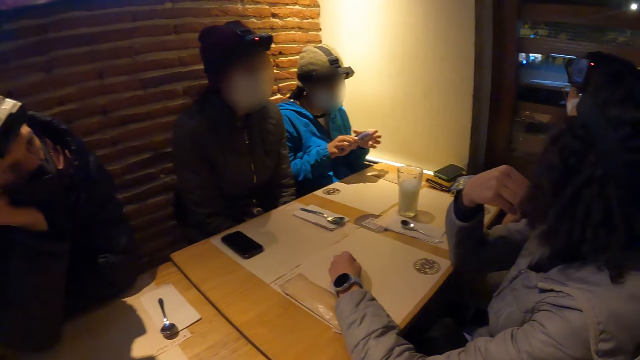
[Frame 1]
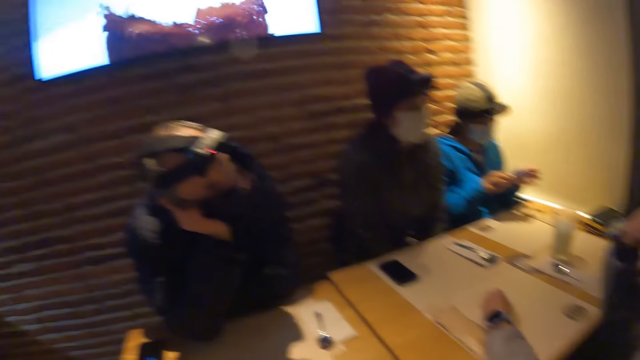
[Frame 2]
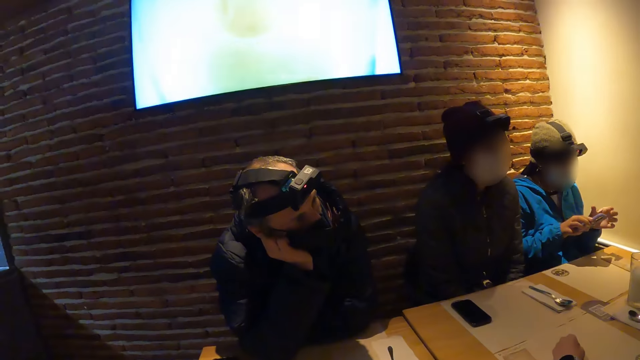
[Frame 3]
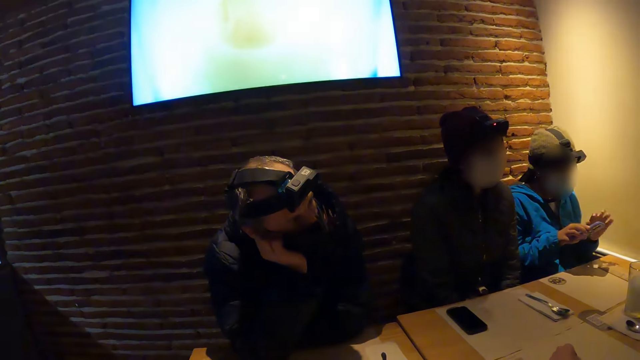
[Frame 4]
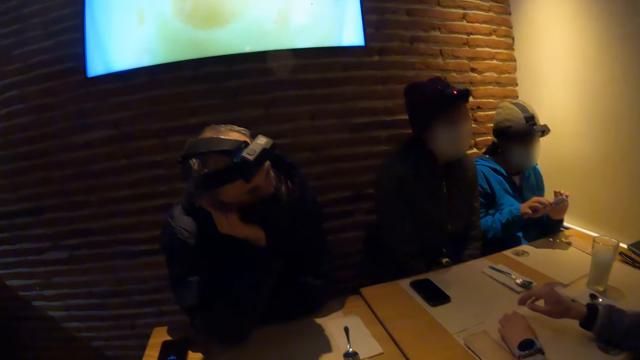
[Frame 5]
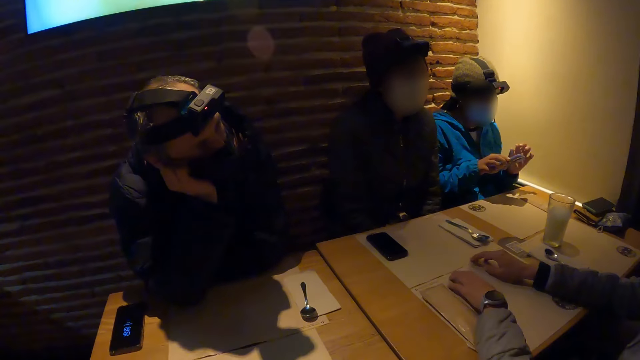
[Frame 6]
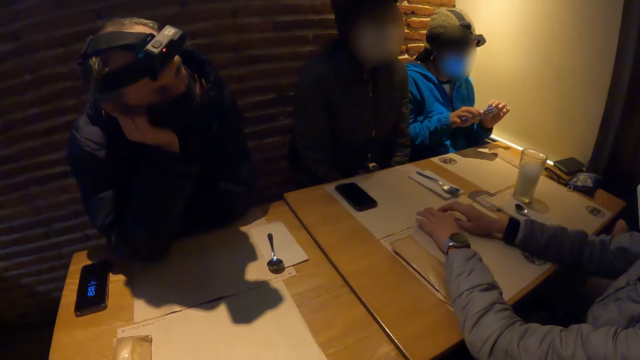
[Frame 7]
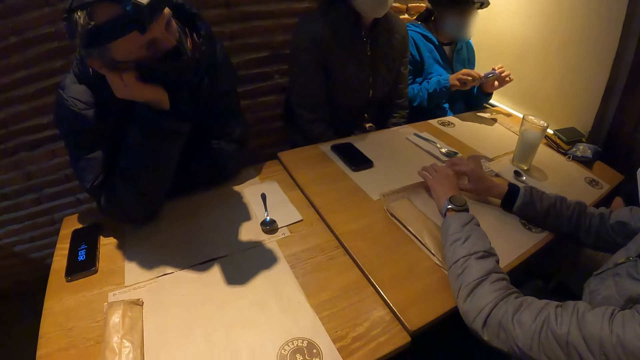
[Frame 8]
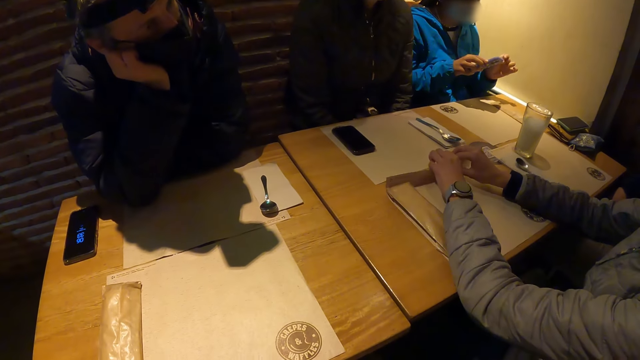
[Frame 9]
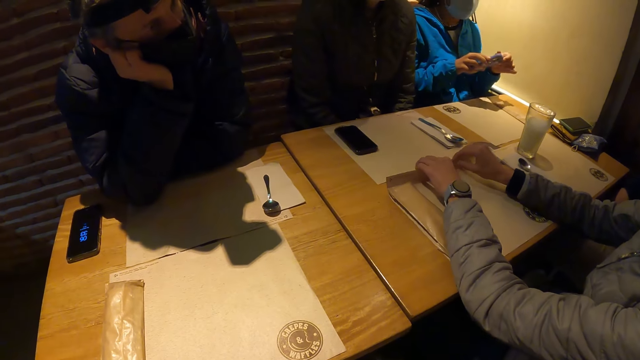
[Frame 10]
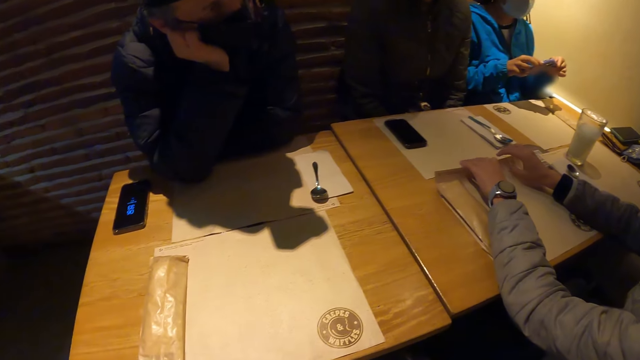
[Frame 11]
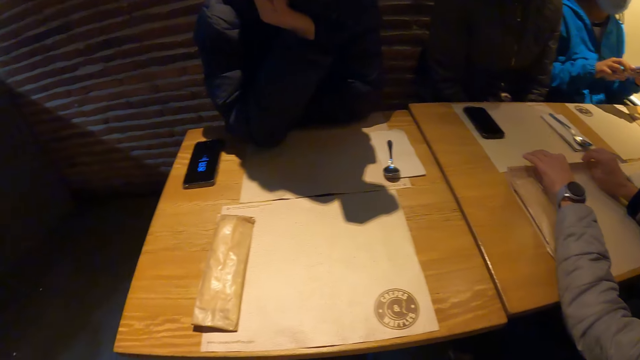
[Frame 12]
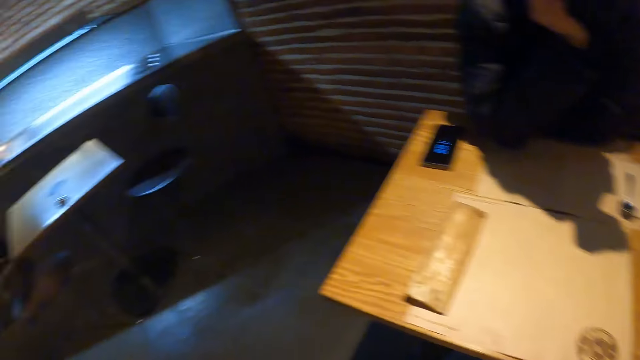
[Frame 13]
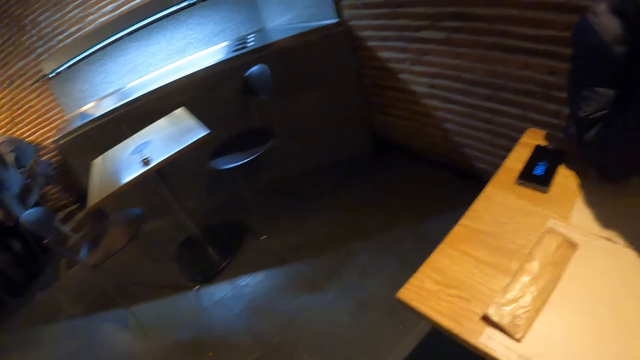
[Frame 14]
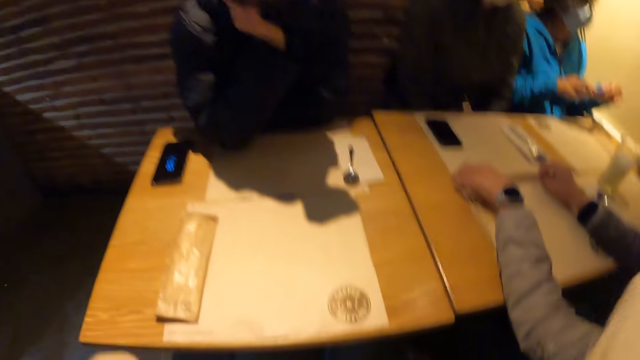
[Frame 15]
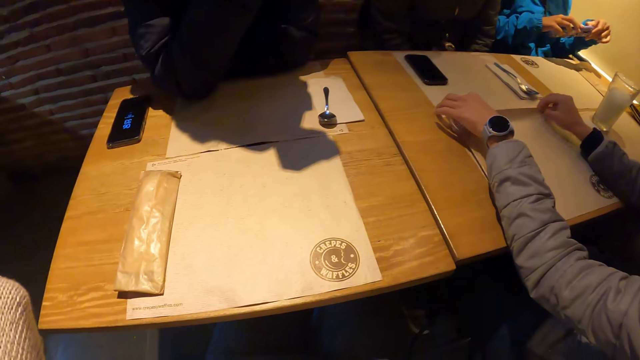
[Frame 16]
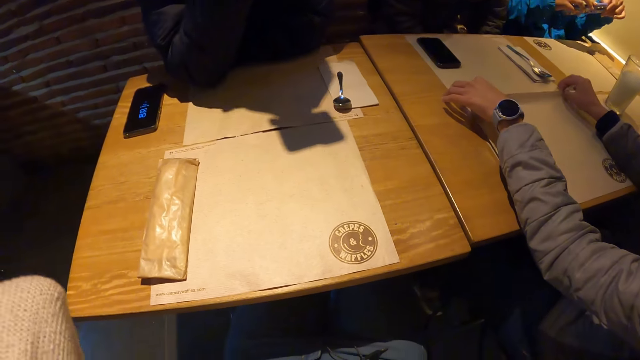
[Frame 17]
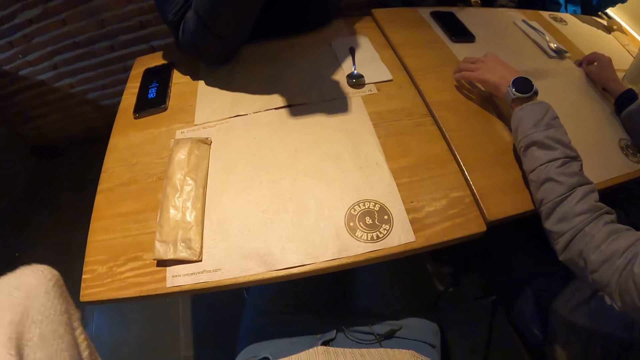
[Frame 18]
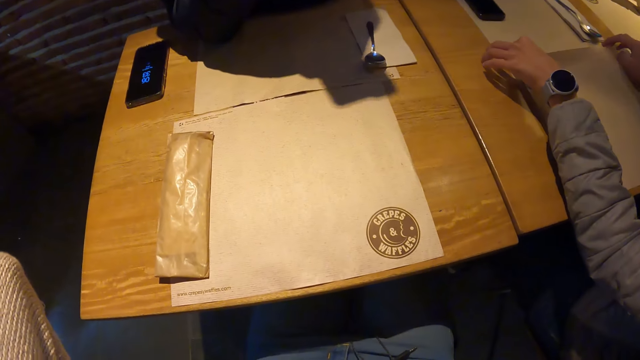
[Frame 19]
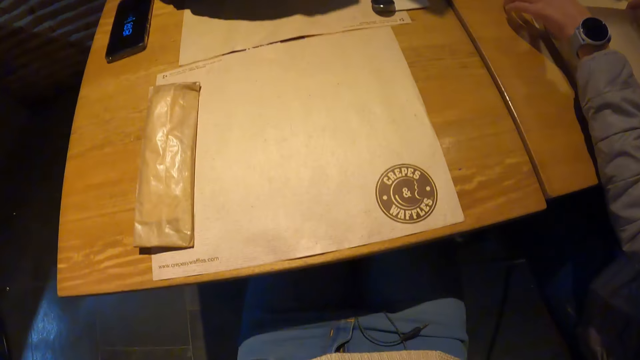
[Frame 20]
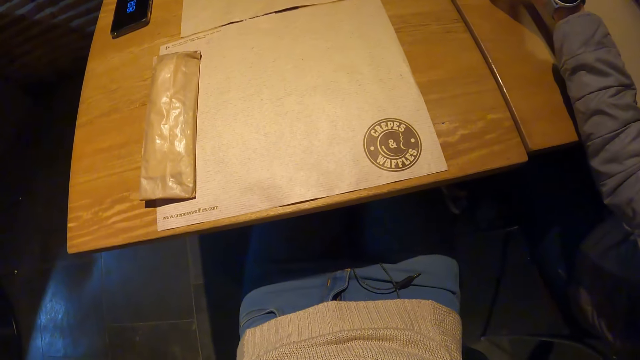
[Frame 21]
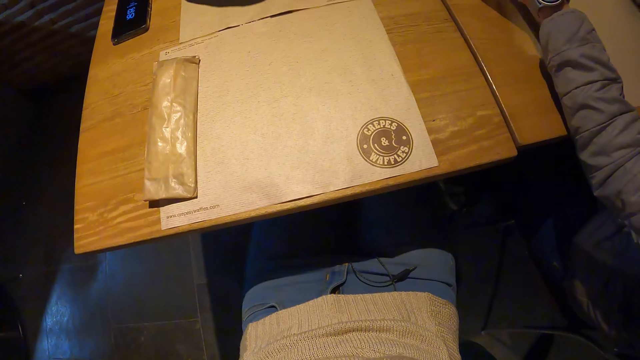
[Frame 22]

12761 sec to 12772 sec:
A man places his right hand on the table. The man adjusts a placemat on the table with his hands. The camera wearer looks around.

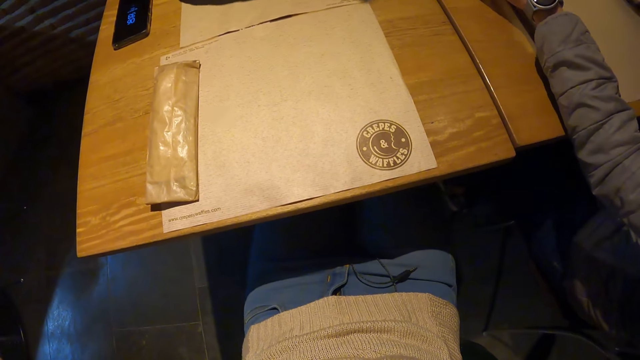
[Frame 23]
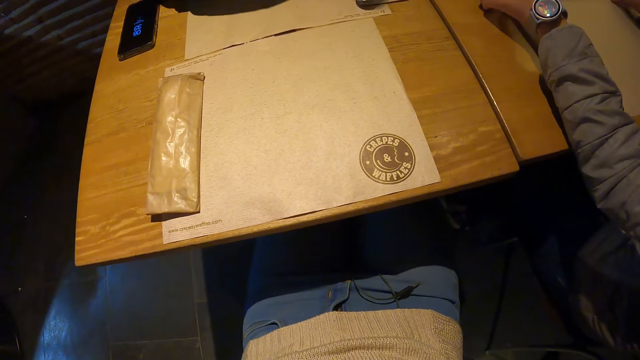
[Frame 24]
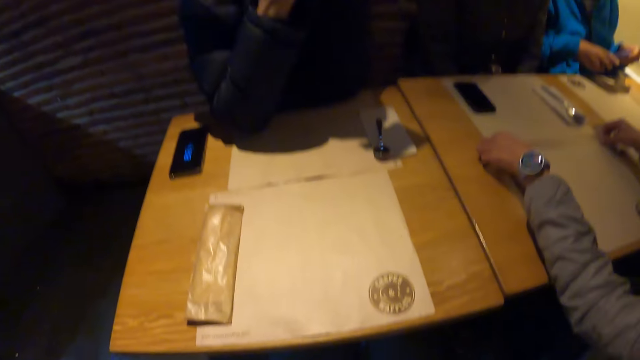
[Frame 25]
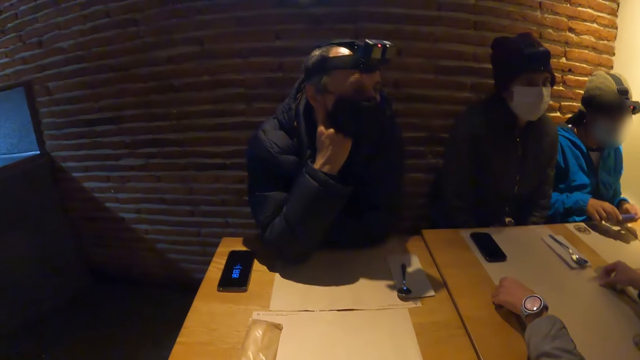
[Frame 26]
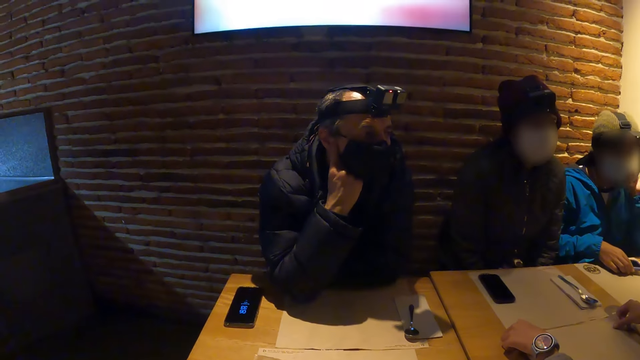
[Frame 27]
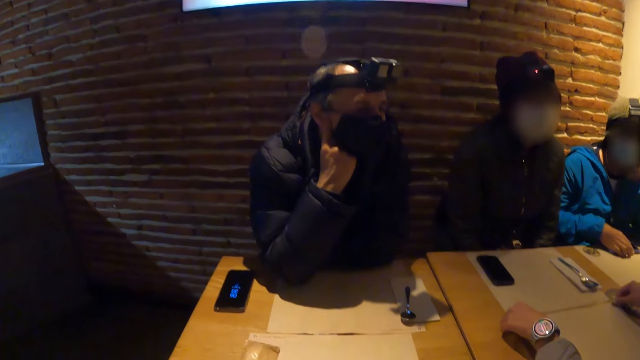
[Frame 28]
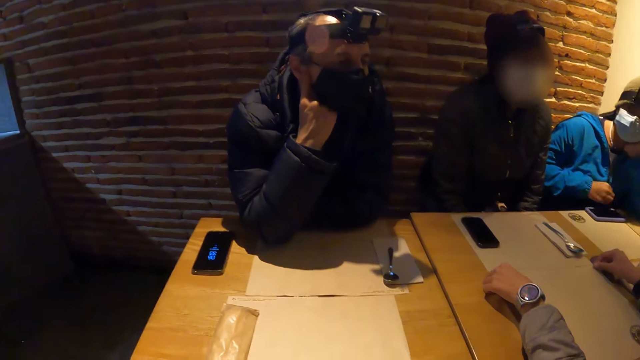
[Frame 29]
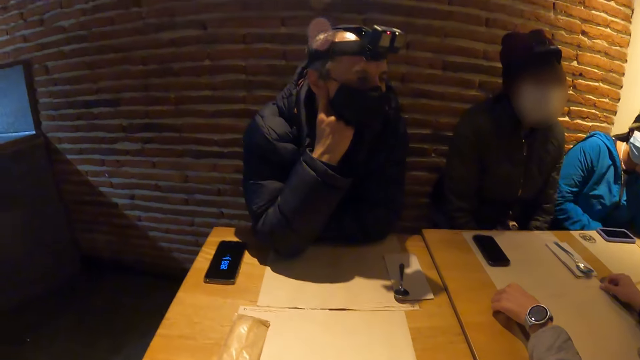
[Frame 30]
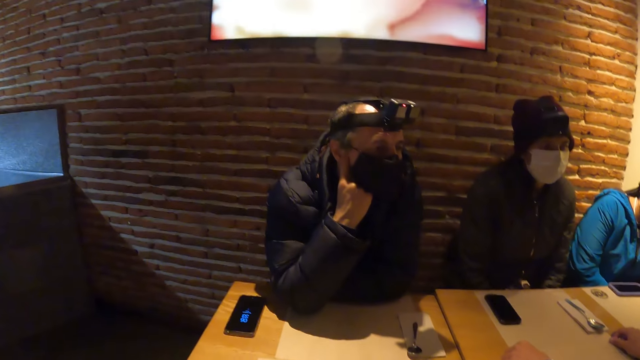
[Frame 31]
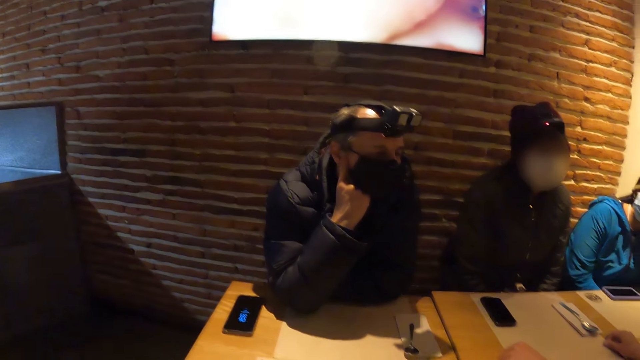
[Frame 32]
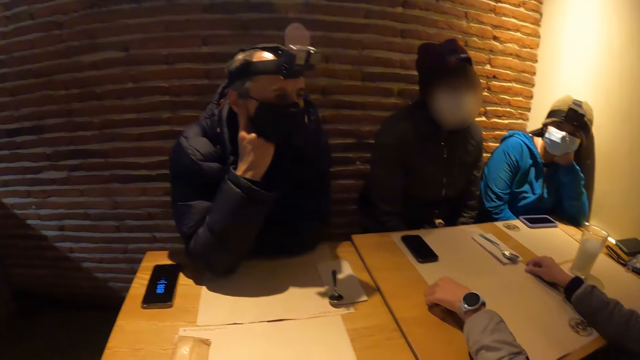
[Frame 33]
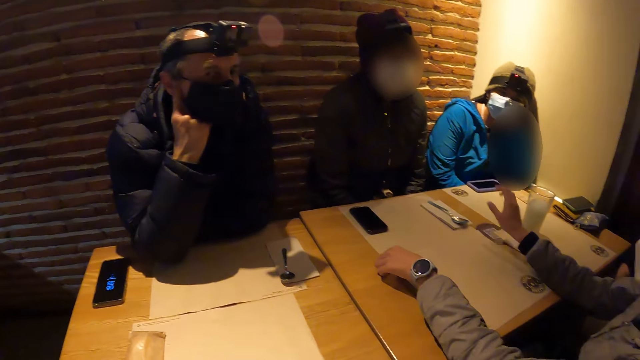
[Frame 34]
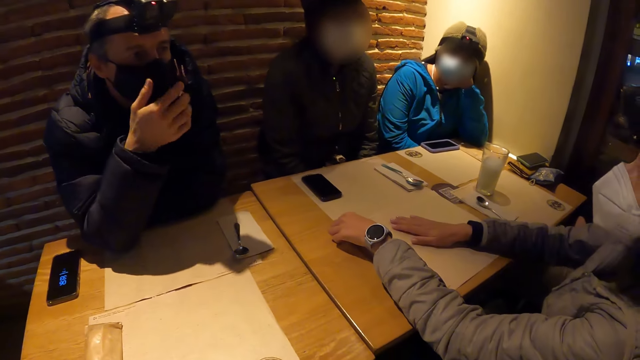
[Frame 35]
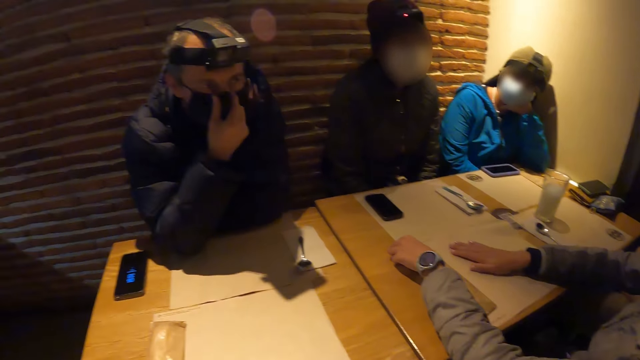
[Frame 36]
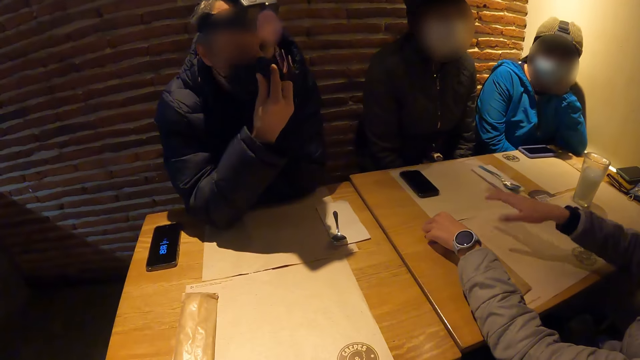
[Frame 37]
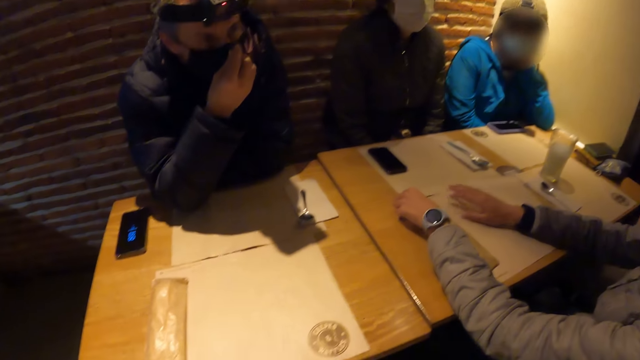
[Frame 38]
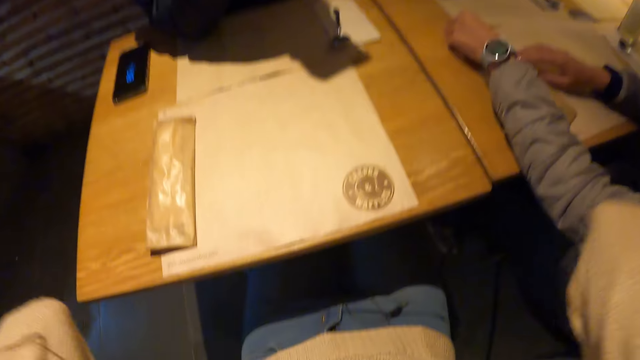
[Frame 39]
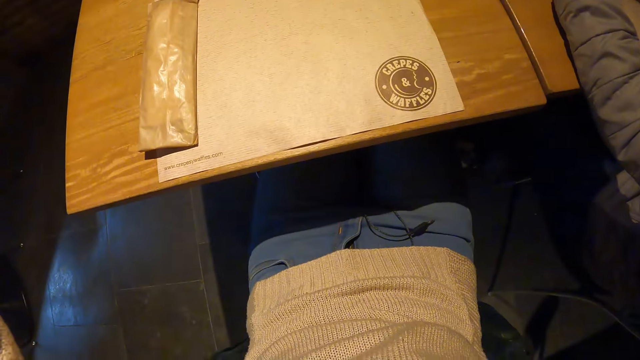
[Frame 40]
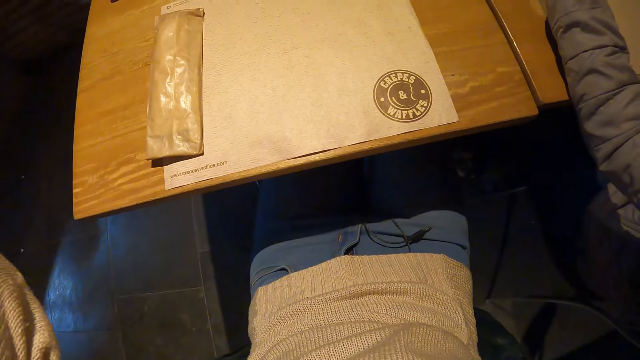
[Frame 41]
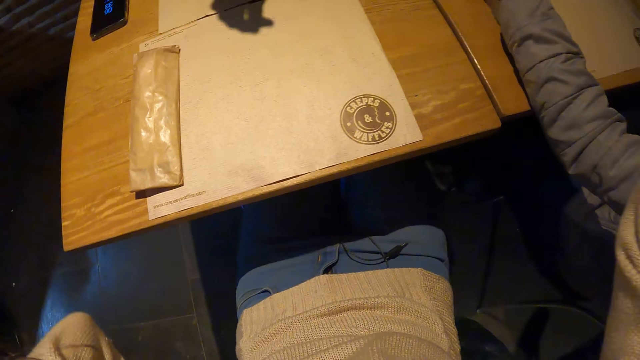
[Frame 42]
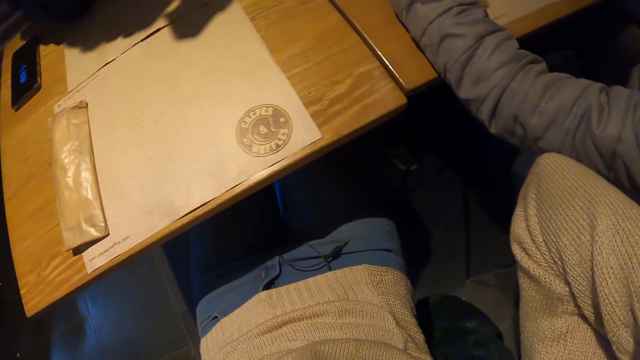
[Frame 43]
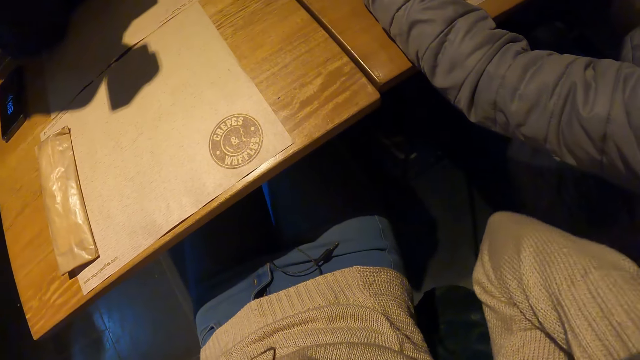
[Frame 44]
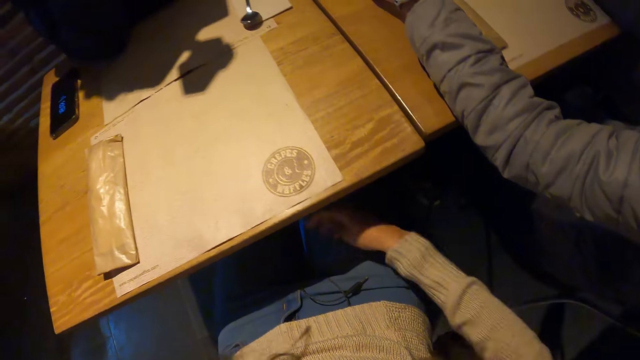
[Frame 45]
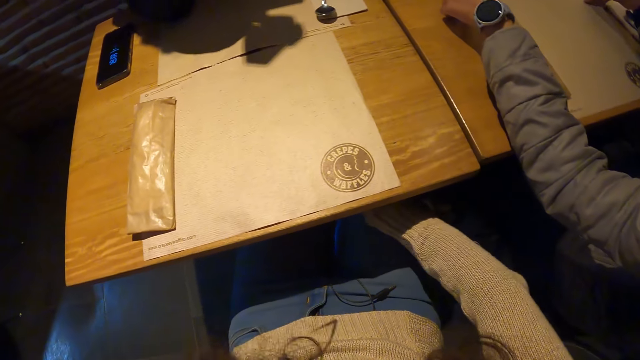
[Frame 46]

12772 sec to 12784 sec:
The woman places the phone on the table with her right hand. The man hits his right hand on the table.
